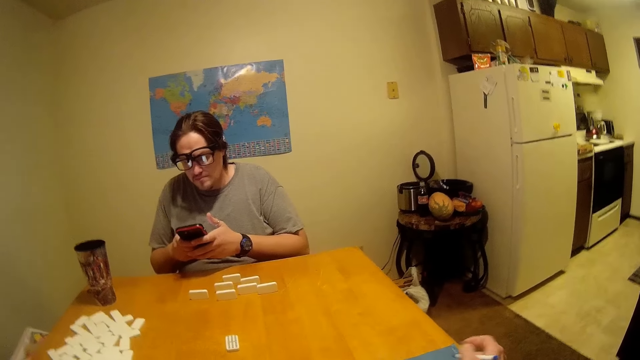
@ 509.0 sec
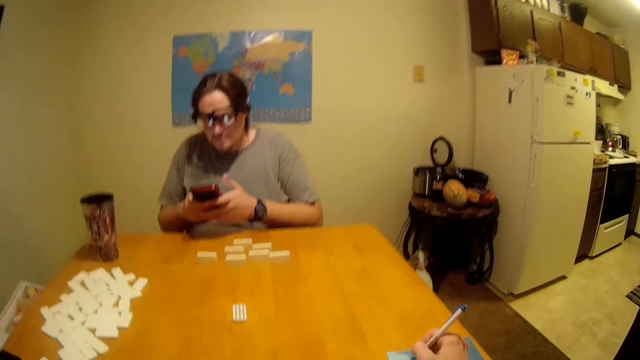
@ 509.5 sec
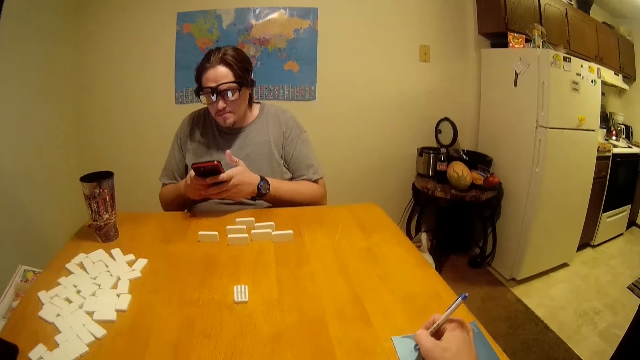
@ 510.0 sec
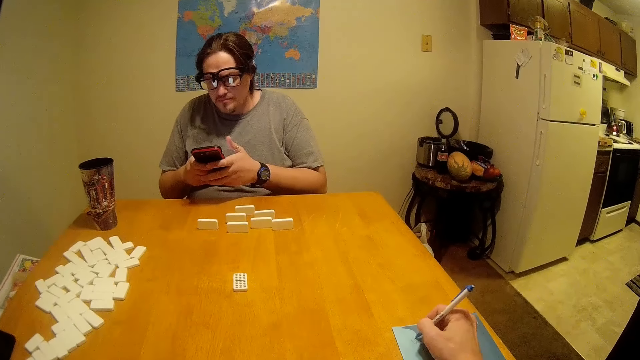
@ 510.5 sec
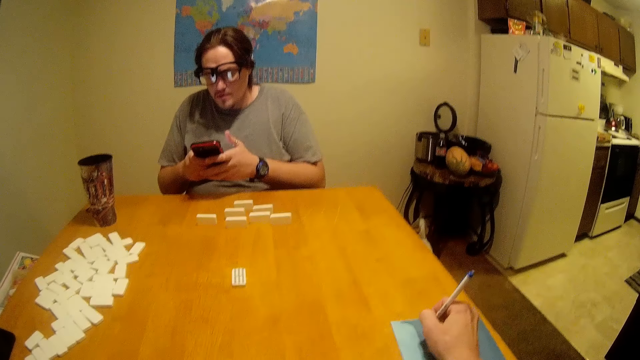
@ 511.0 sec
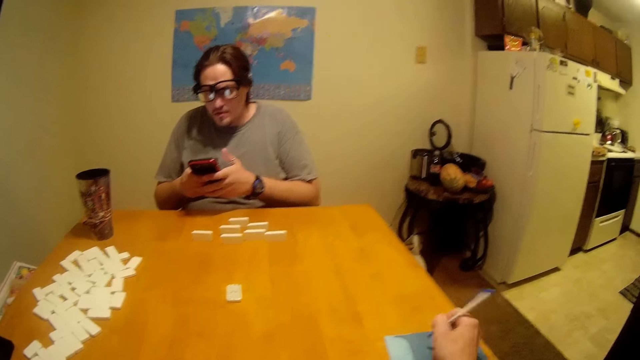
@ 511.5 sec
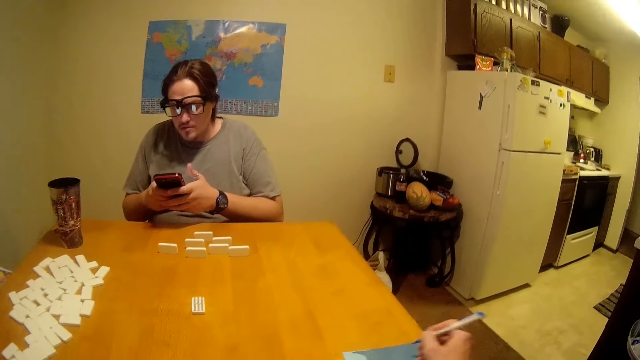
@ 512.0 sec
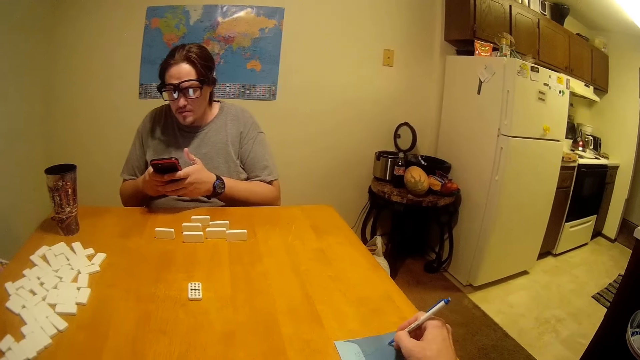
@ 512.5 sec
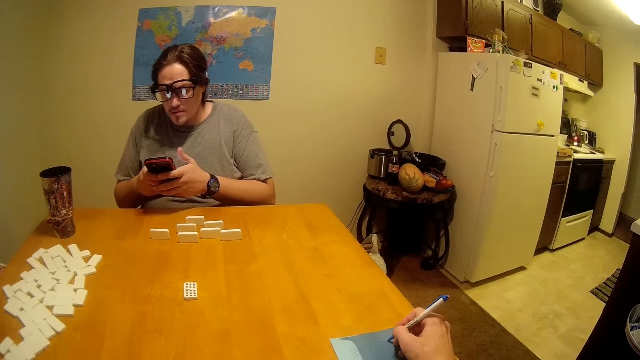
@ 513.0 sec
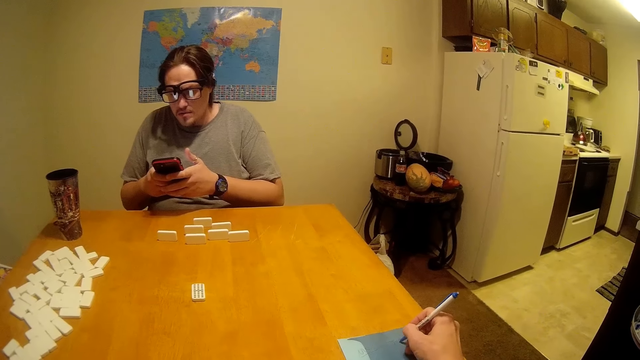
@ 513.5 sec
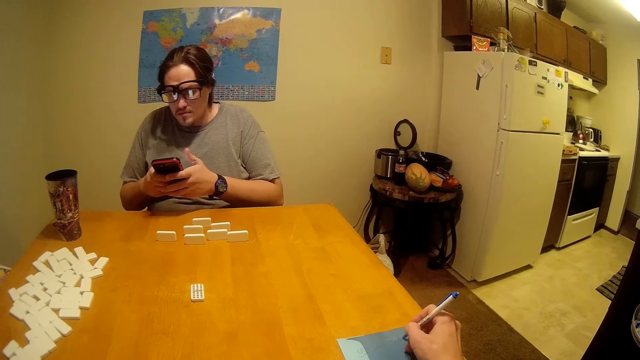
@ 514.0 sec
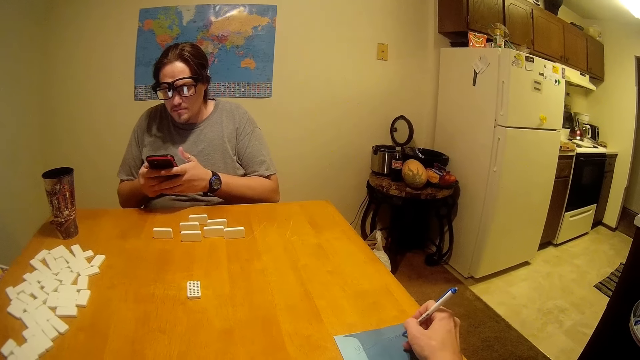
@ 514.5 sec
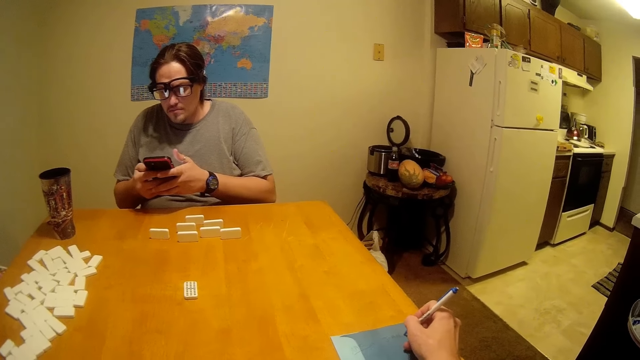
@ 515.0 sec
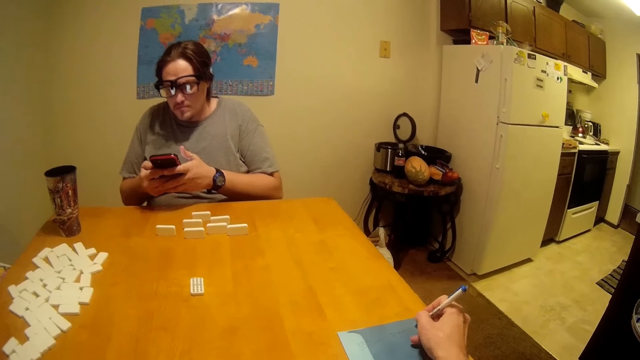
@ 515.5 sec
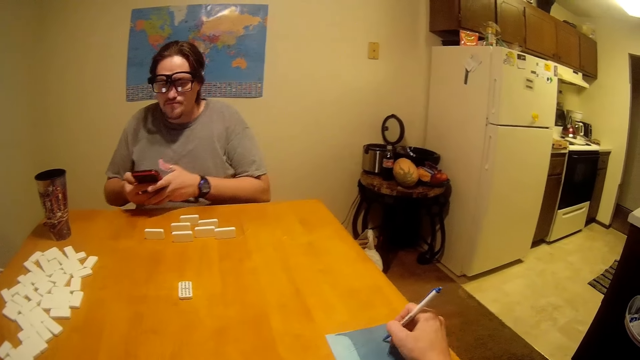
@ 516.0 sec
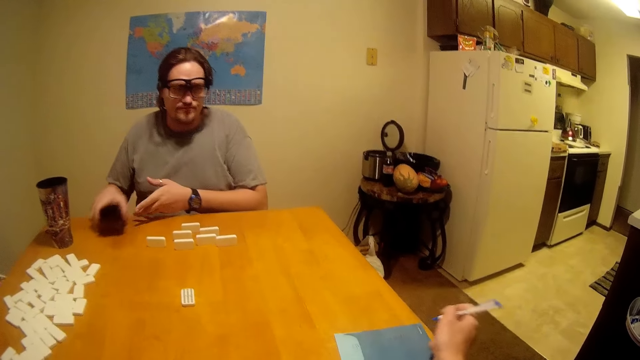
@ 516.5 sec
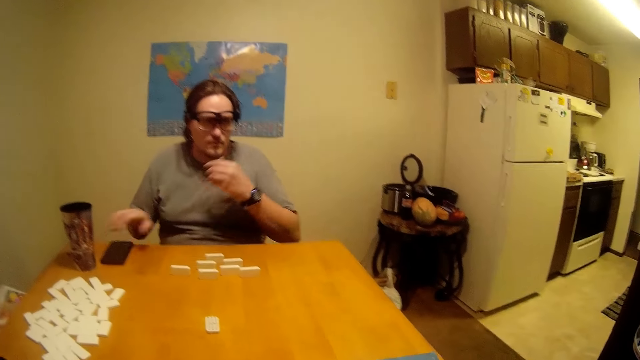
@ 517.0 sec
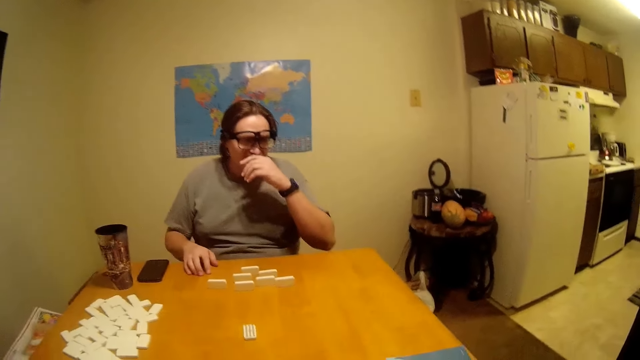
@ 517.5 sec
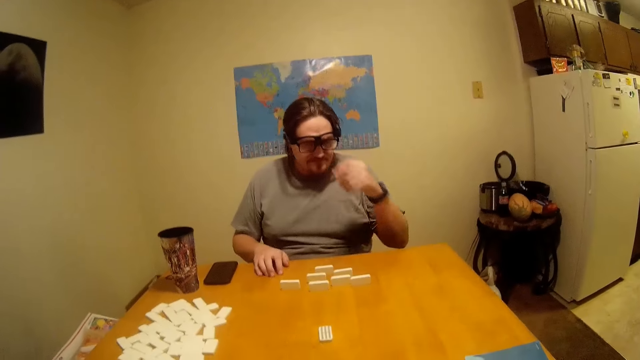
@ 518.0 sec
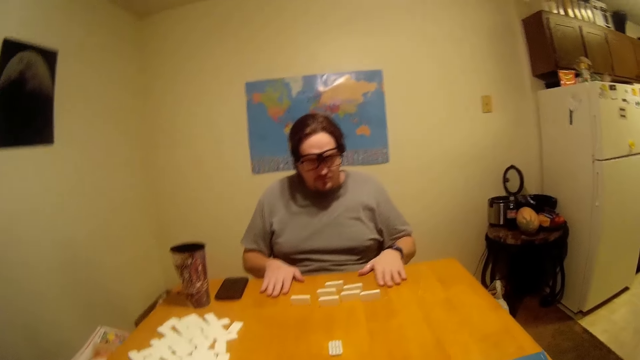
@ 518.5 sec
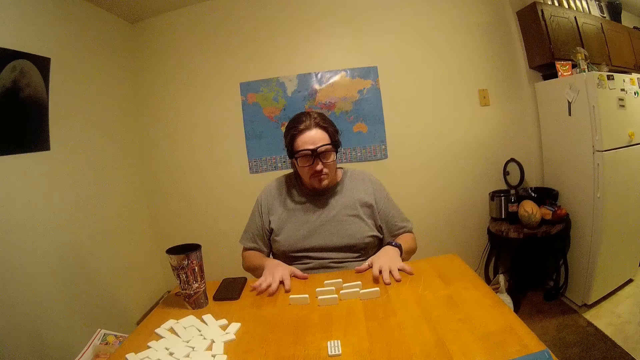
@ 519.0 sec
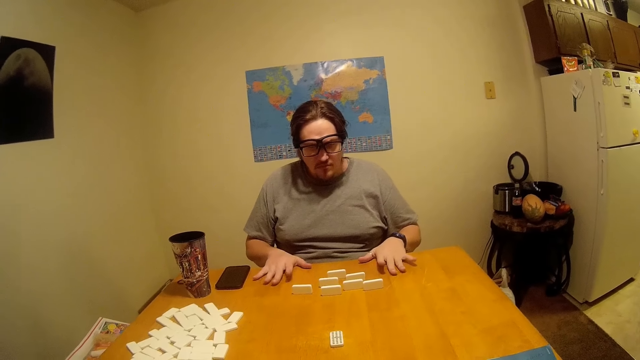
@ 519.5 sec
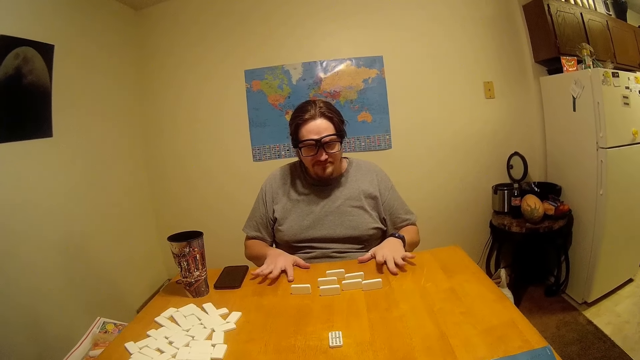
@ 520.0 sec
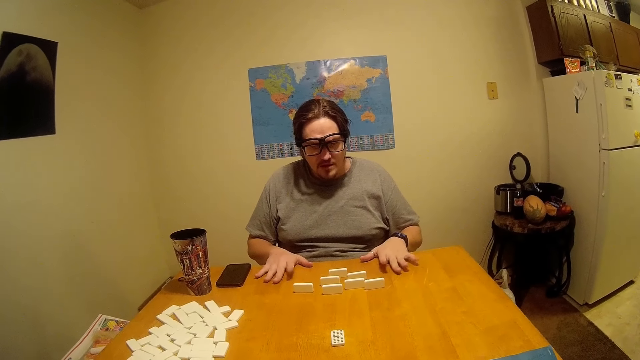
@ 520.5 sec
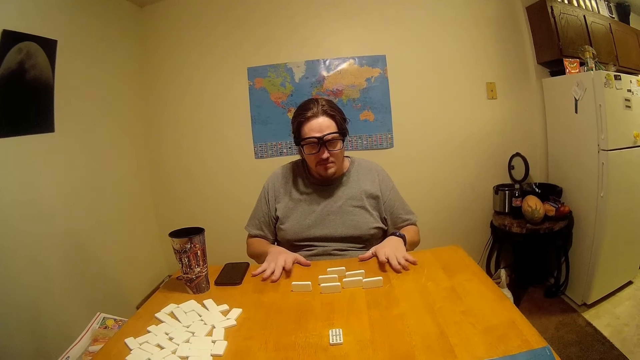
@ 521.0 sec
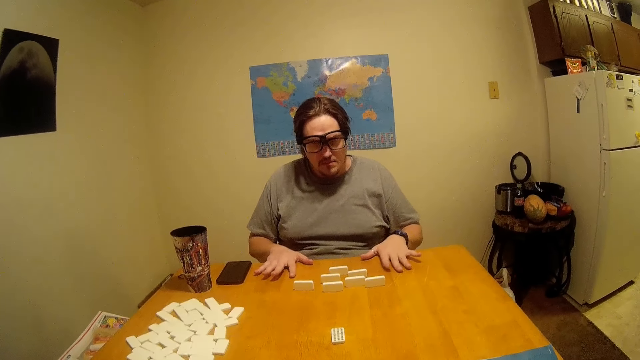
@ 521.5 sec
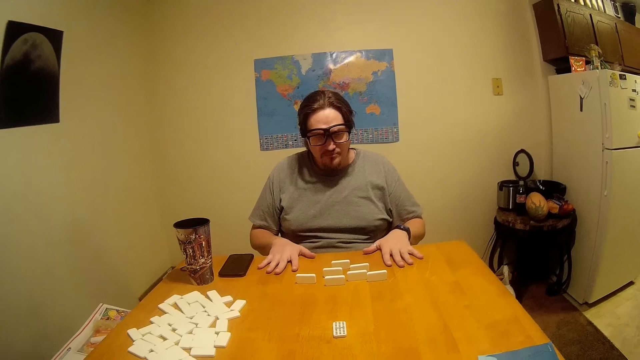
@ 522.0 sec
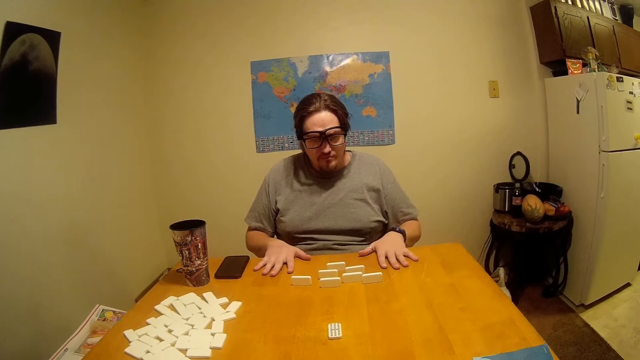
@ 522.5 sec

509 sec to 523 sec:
The camera wearer writes on the book. A man puts his phone on the table. He touches his nose. He taps fingers on the table and moves the hands.

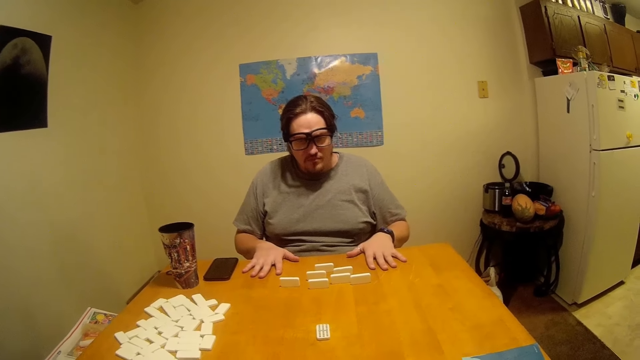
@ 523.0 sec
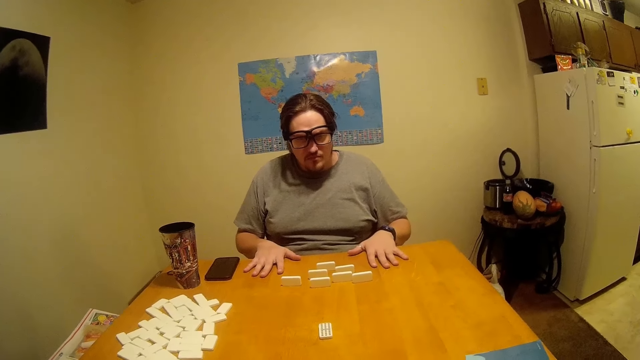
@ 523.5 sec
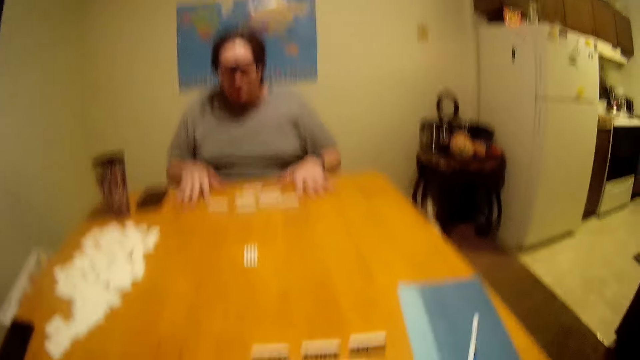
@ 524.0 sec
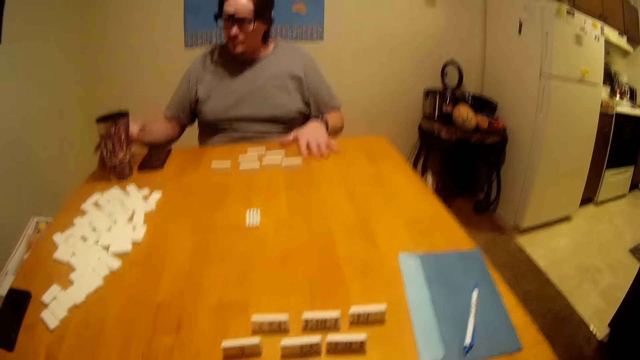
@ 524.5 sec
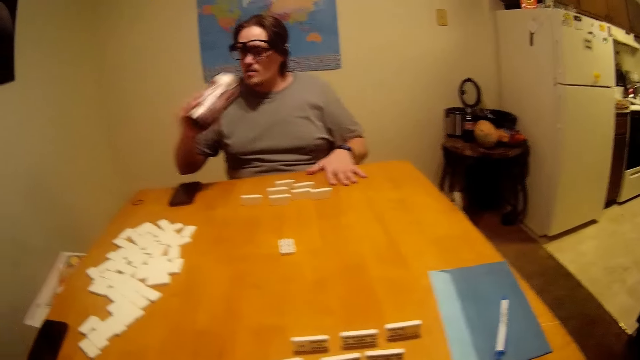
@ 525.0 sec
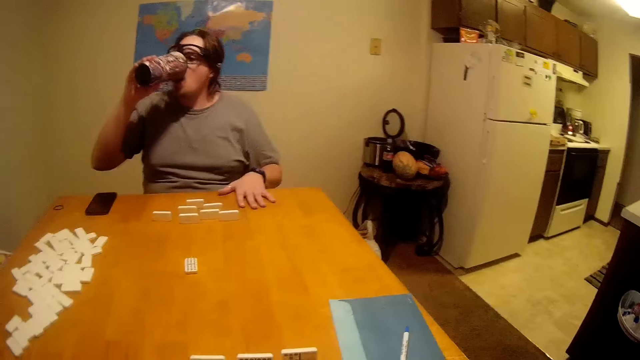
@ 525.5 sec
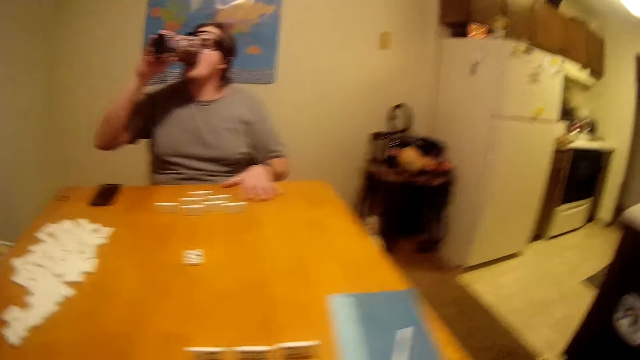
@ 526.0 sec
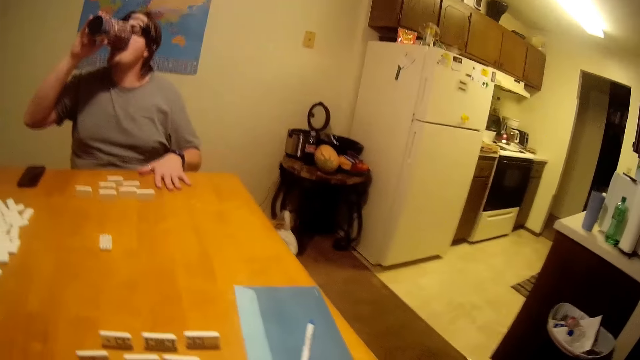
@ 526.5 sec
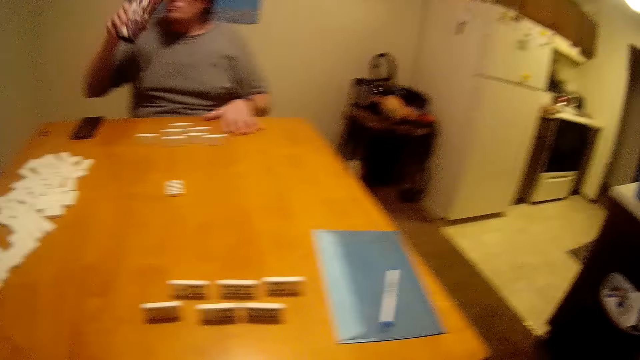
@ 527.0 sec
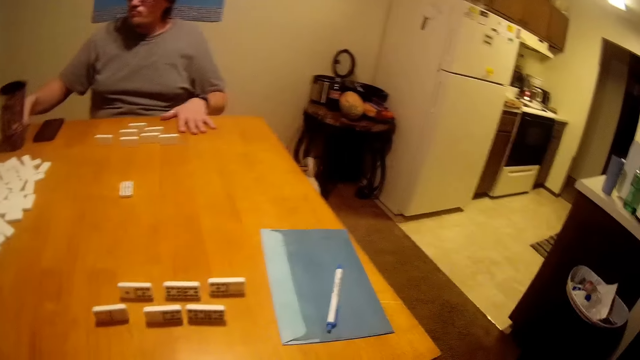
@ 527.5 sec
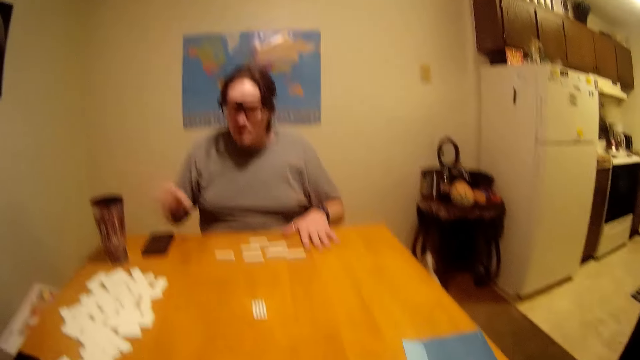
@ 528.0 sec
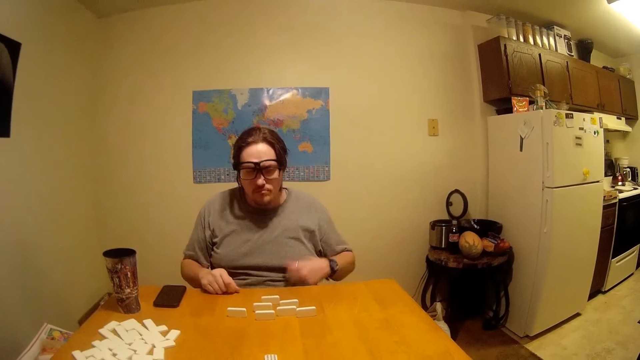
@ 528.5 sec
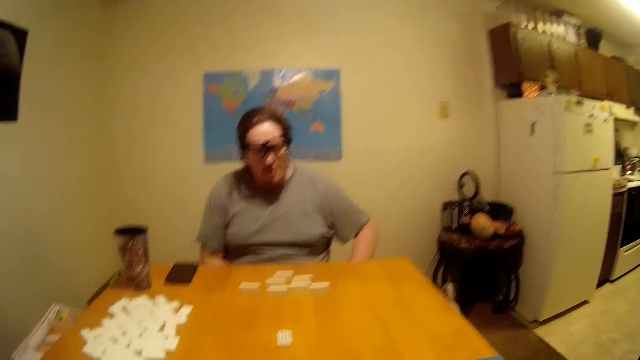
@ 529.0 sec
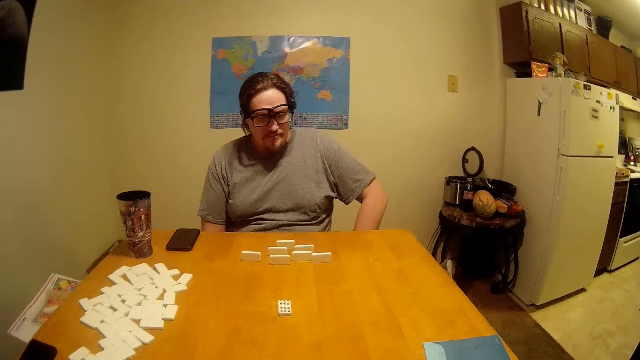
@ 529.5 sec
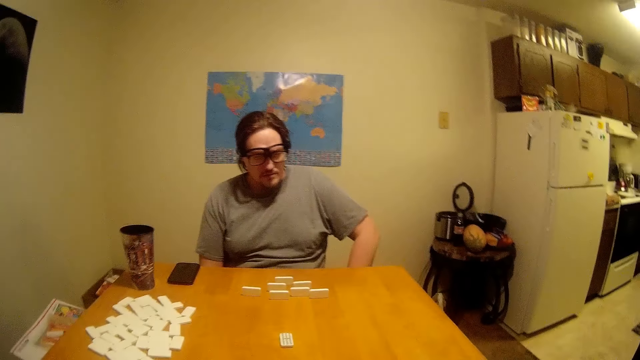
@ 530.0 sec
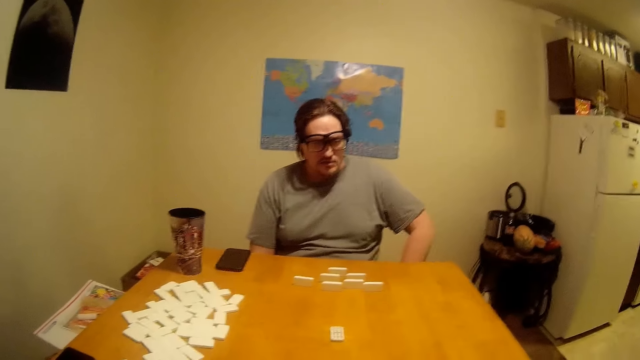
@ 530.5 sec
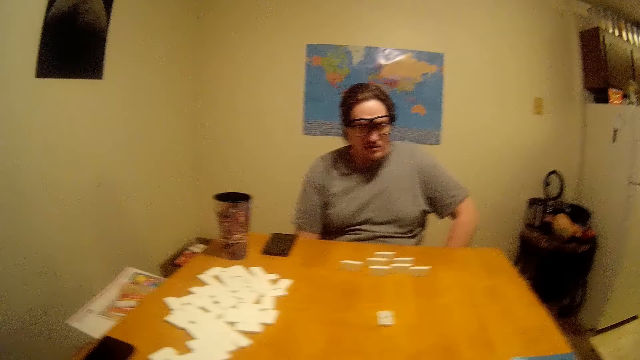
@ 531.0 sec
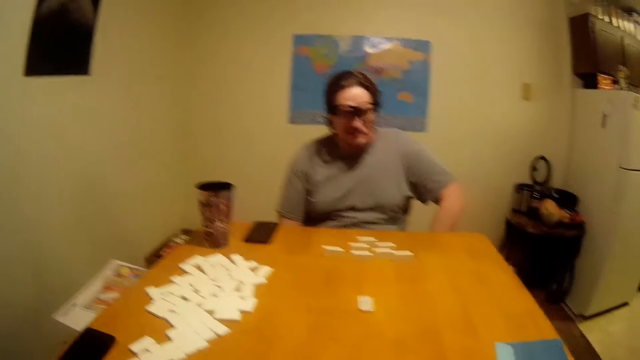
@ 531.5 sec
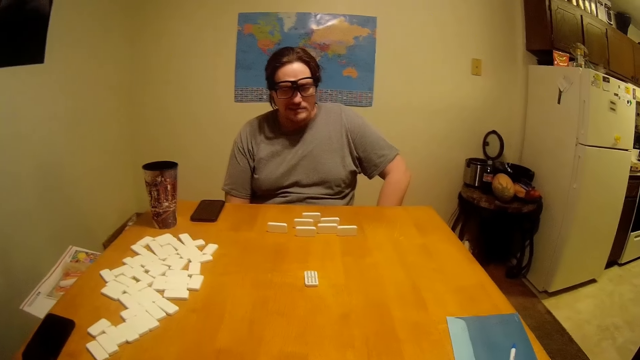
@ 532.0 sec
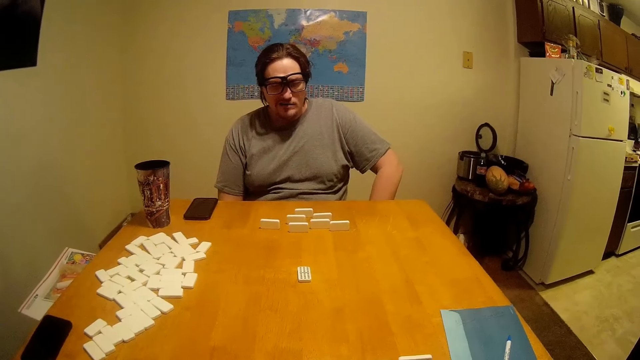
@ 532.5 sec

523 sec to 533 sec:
The man picks up the mug. He drinks the water from the mug. He puts the mug on the table. He drops the hands. He talks. He chews.
